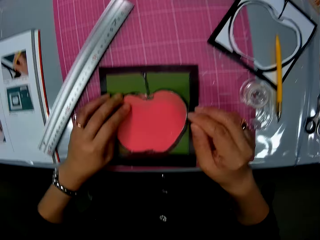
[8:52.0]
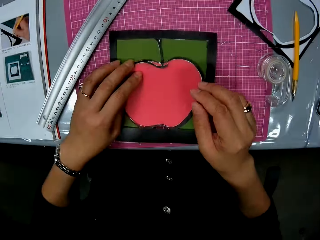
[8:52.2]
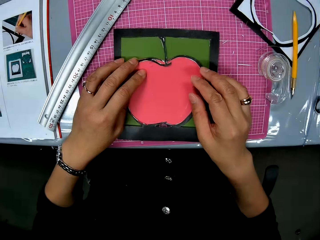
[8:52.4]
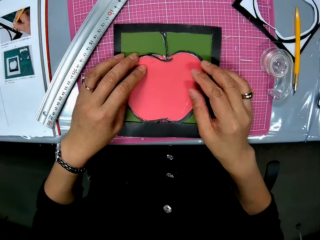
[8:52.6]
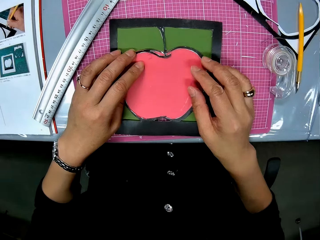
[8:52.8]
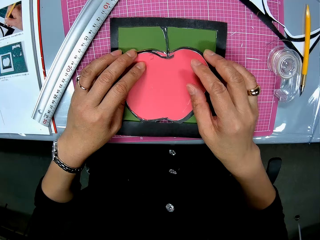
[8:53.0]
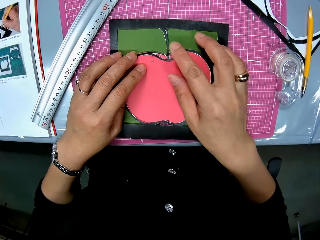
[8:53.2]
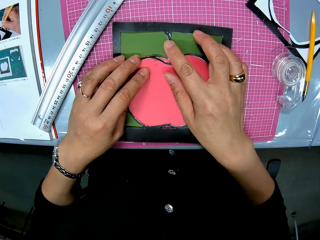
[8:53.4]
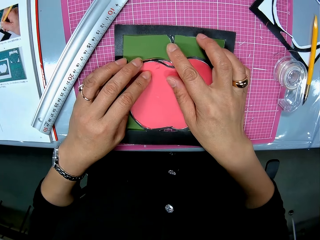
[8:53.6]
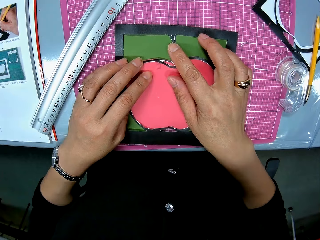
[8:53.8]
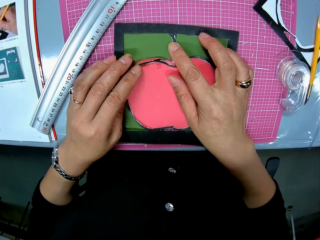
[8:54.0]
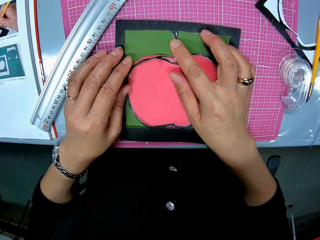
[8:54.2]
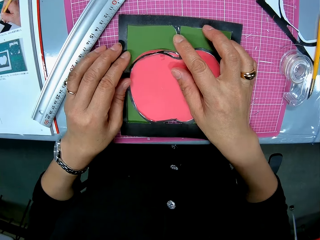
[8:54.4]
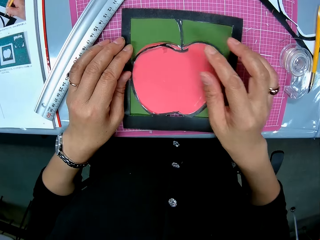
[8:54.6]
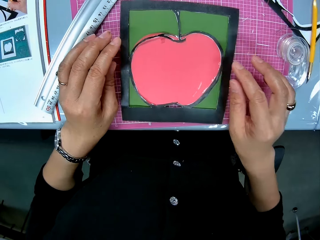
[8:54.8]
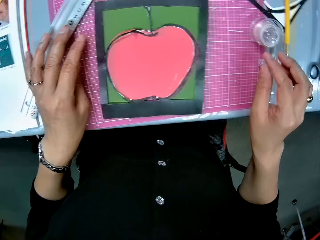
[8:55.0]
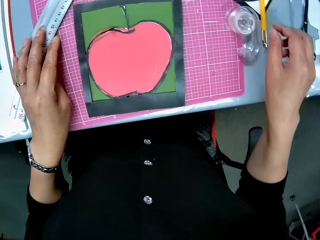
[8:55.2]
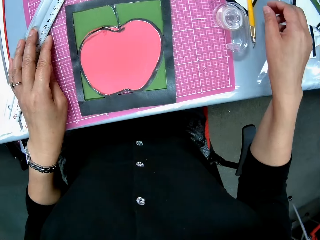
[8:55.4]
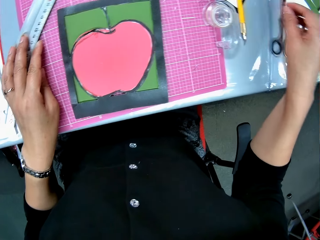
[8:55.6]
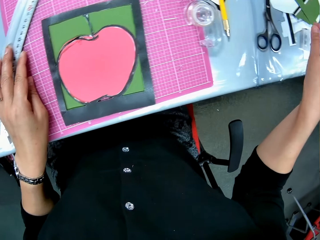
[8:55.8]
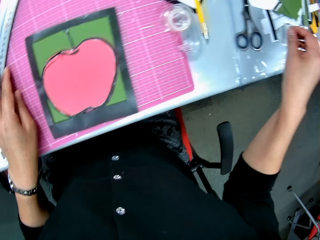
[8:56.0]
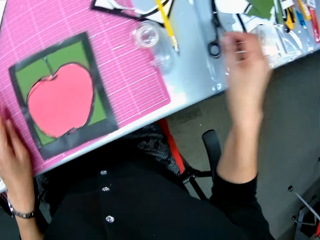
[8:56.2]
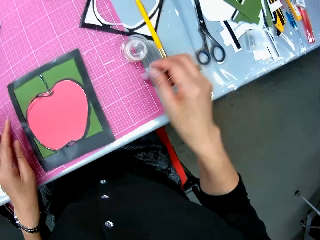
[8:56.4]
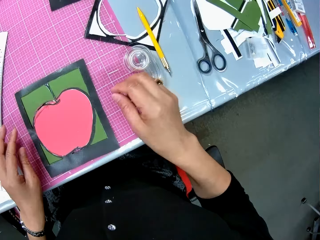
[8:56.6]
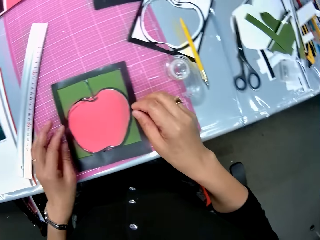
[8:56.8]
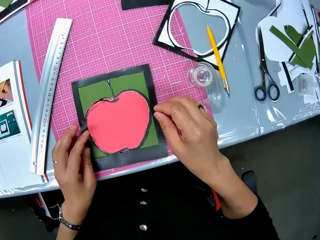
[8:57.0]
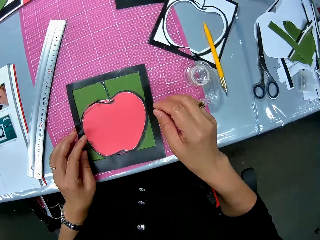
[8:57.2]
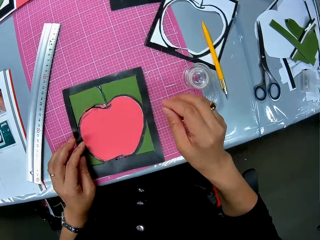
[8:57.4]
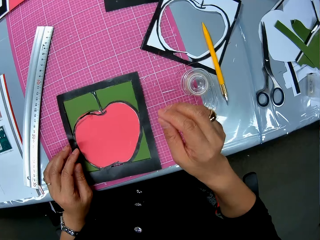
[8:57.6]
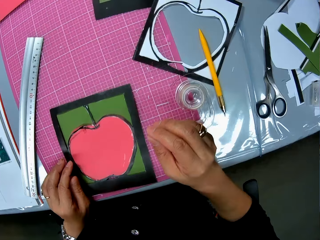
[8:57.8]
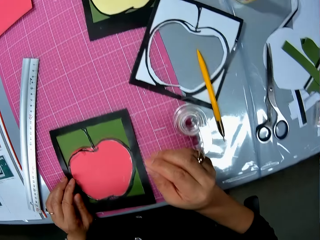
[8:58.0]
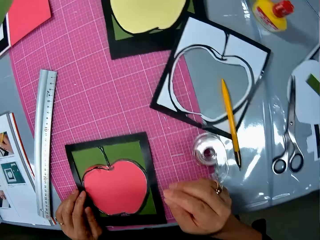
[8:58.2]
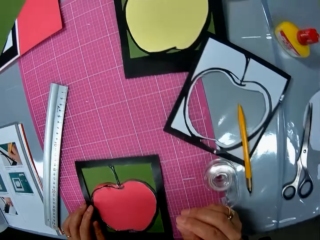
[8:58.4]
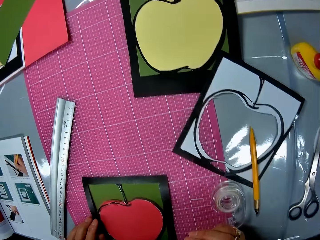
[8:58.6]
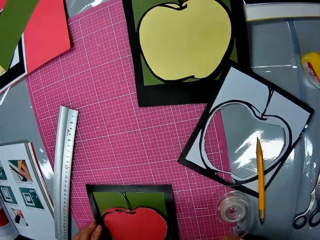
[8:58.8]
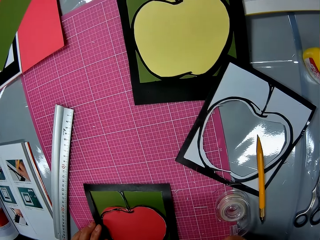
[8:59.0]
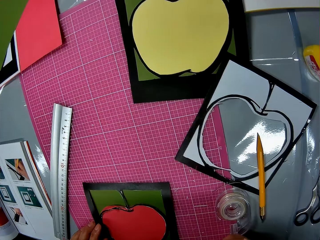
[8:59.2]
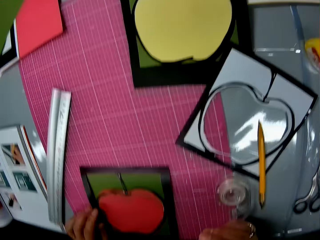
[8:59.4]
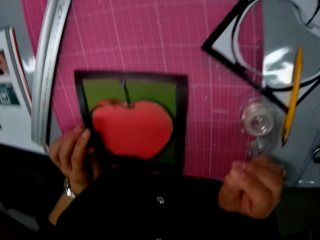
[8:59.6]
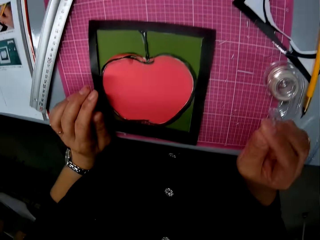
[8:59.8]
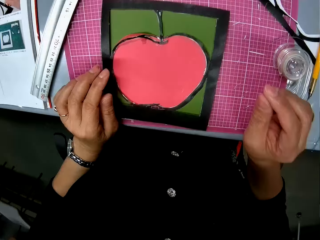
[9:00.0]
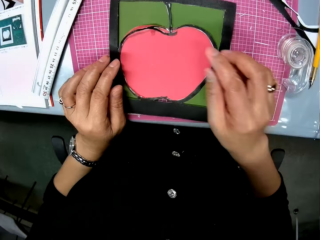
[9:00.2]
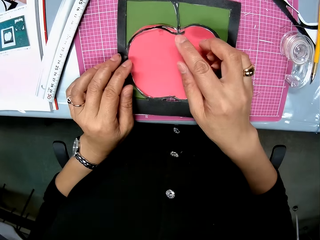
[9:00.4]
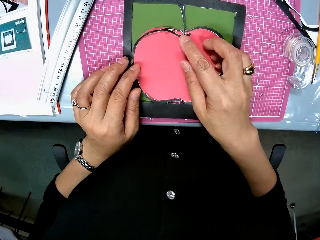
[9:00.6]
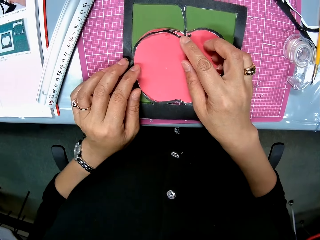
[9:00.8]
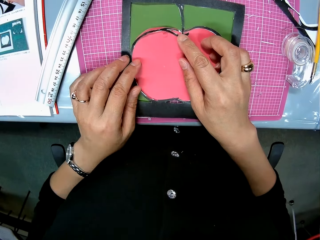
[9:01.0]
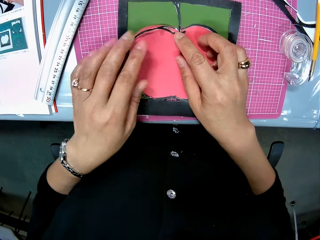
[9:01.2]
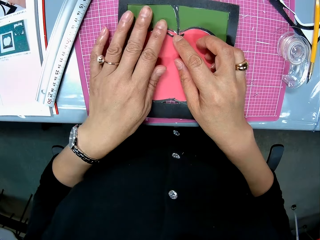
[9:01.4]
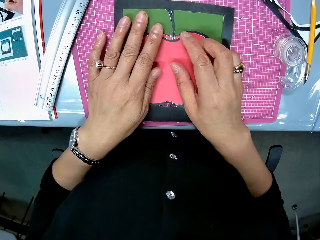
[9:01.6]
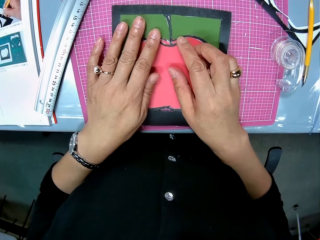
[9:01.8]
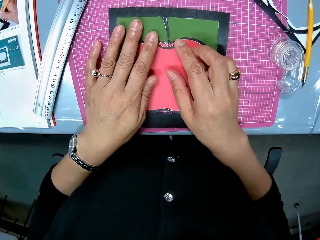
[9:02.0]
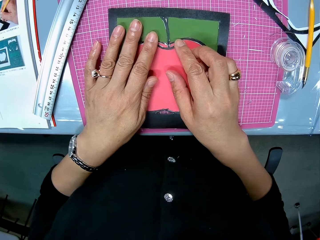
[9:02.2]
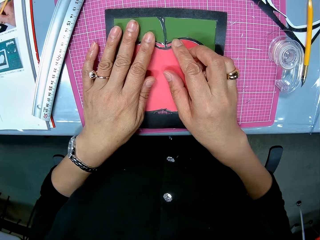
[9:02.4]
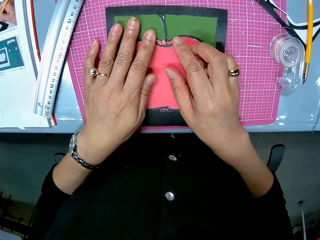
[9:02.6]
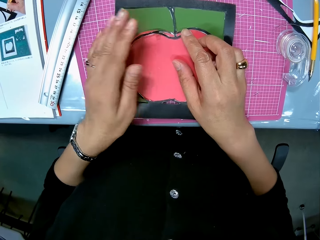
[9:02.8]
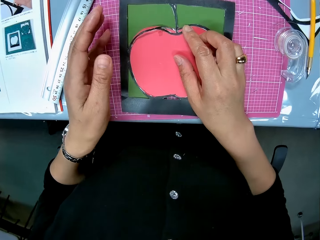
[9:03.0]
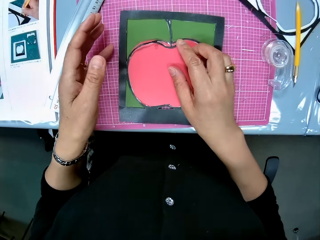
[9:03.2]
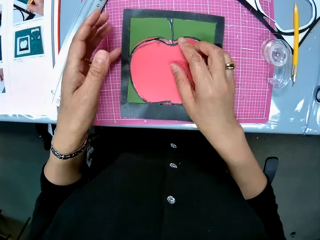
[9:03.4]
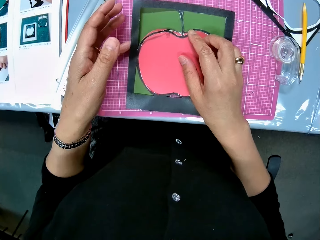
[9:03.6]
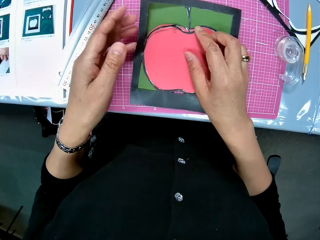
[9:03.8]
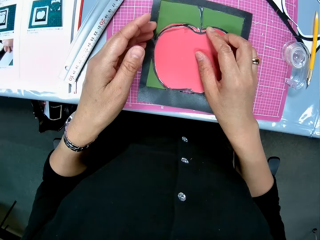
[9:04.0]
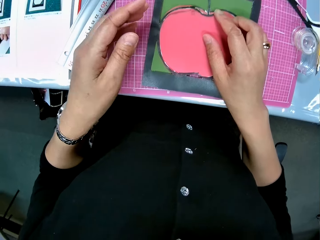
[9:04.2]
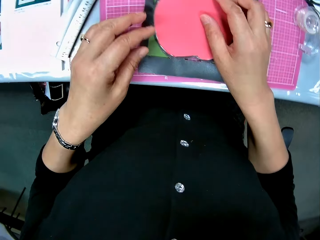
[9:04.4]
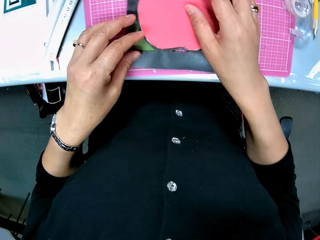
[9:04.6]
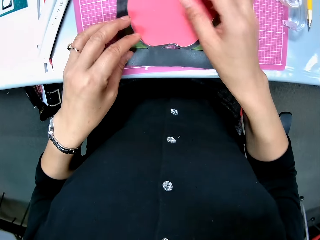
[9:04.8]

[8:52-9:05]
The camera wearer holds the crafting paper. They look around the table. They look at the crafting paper.

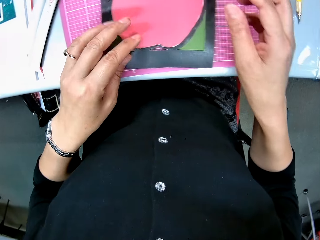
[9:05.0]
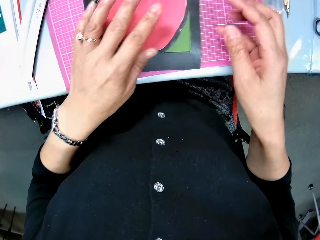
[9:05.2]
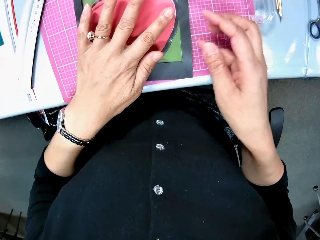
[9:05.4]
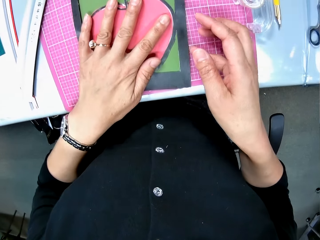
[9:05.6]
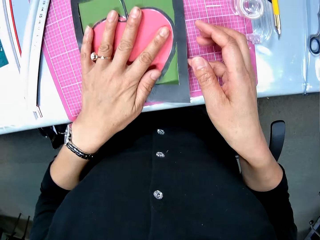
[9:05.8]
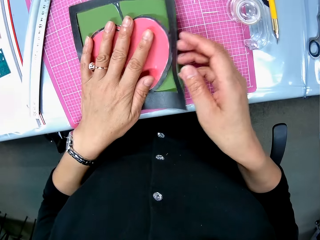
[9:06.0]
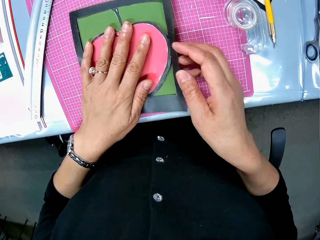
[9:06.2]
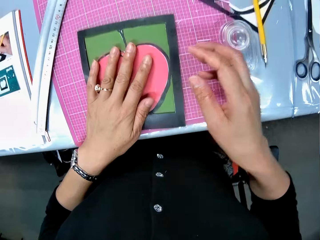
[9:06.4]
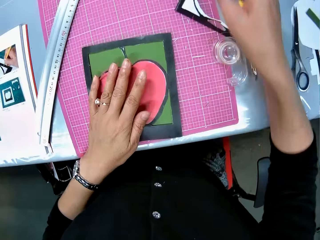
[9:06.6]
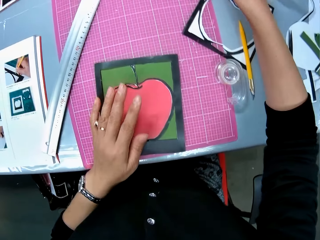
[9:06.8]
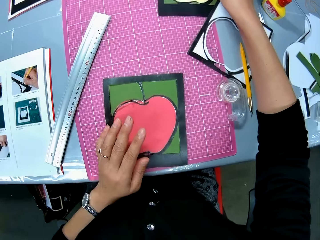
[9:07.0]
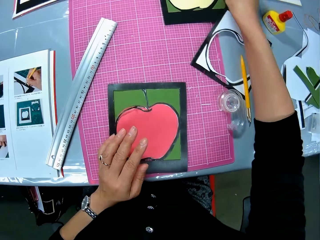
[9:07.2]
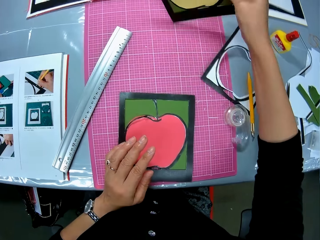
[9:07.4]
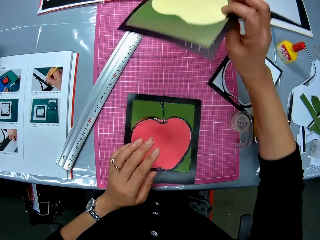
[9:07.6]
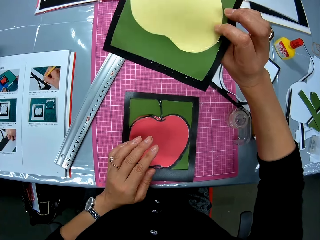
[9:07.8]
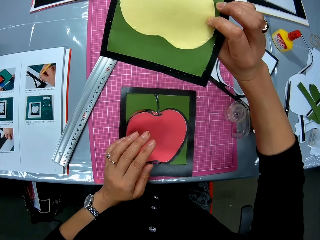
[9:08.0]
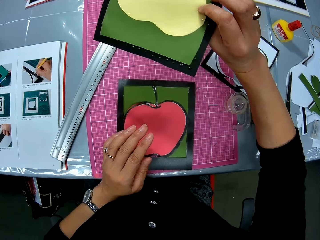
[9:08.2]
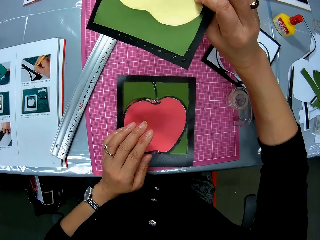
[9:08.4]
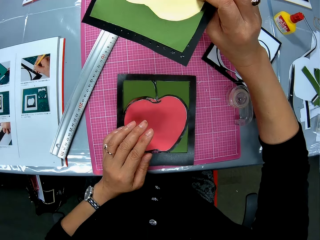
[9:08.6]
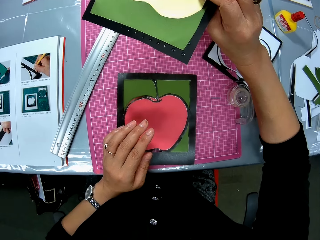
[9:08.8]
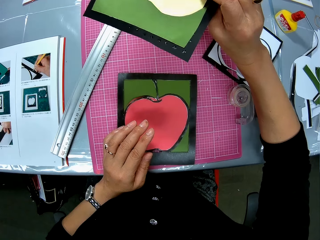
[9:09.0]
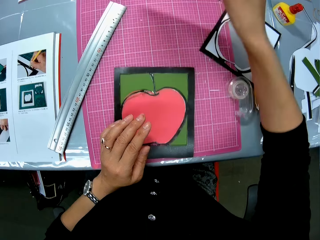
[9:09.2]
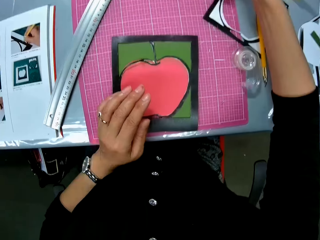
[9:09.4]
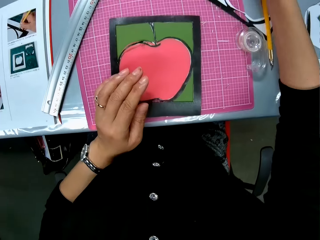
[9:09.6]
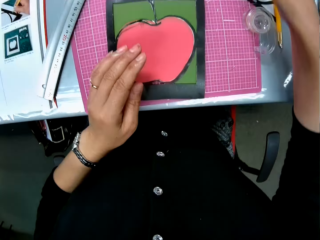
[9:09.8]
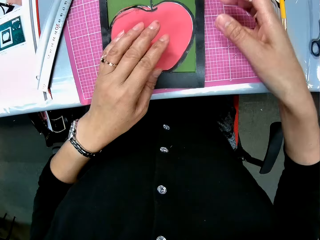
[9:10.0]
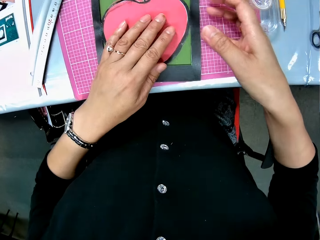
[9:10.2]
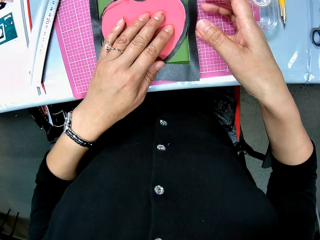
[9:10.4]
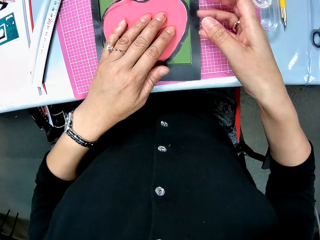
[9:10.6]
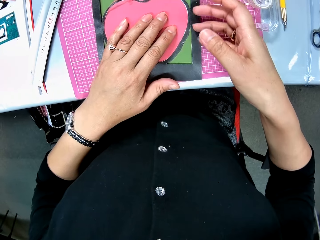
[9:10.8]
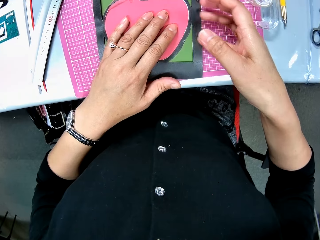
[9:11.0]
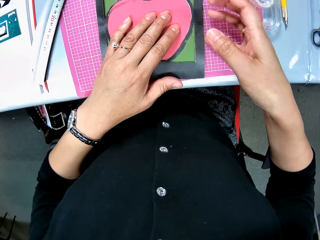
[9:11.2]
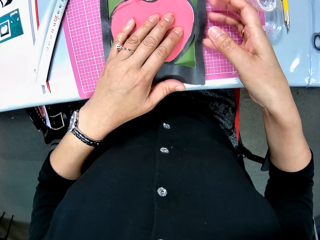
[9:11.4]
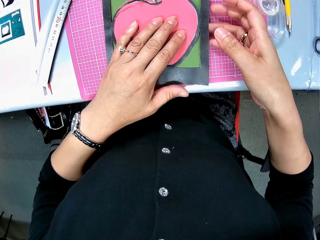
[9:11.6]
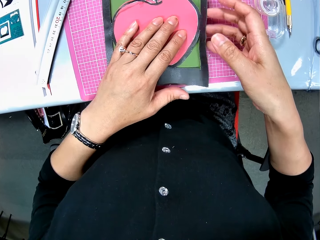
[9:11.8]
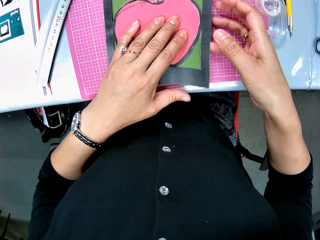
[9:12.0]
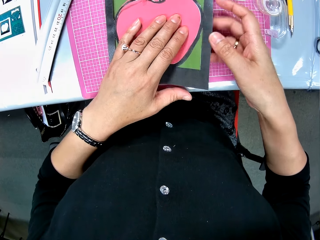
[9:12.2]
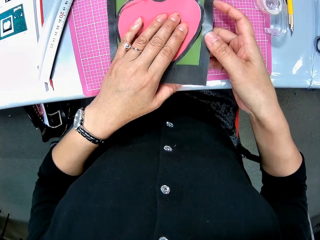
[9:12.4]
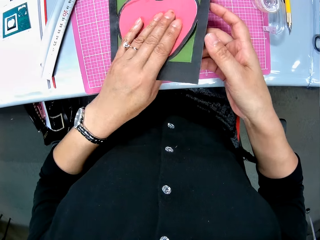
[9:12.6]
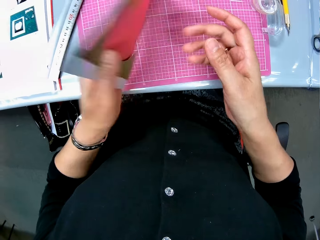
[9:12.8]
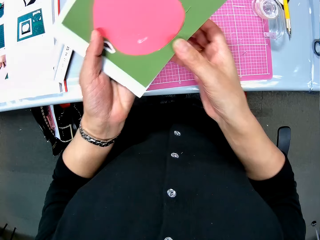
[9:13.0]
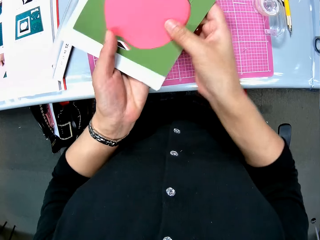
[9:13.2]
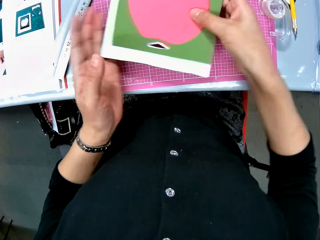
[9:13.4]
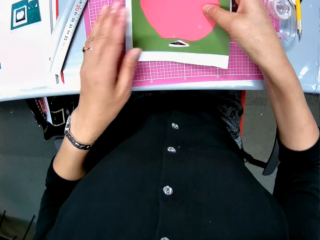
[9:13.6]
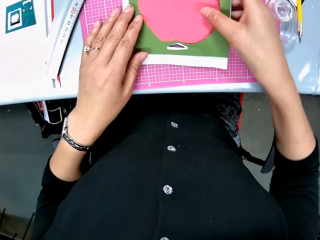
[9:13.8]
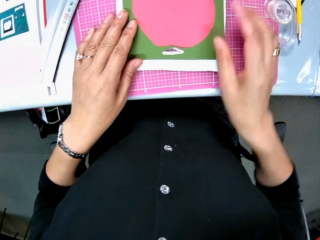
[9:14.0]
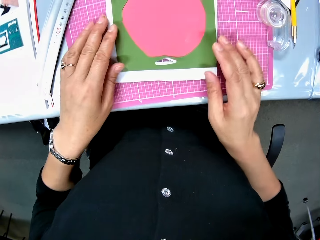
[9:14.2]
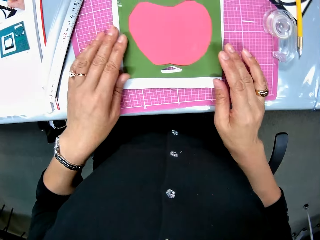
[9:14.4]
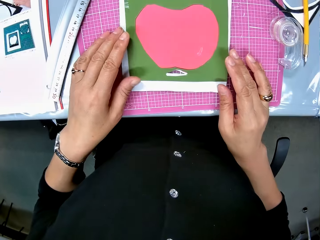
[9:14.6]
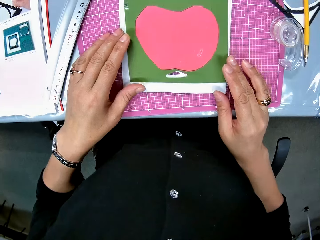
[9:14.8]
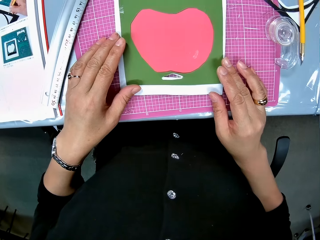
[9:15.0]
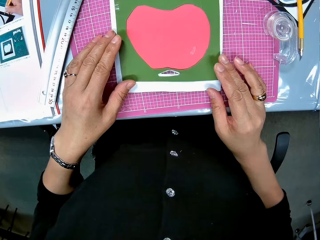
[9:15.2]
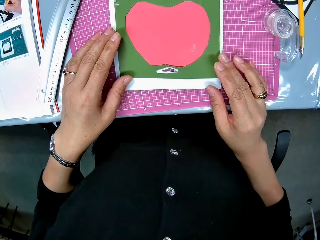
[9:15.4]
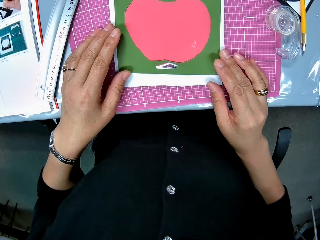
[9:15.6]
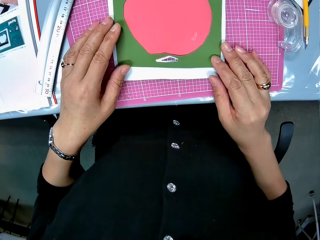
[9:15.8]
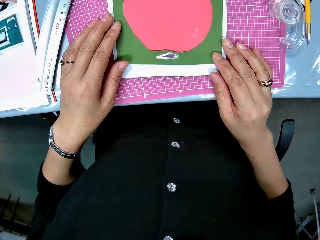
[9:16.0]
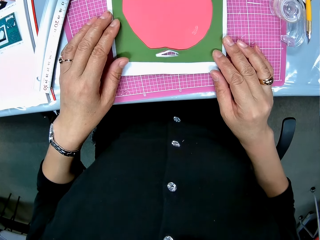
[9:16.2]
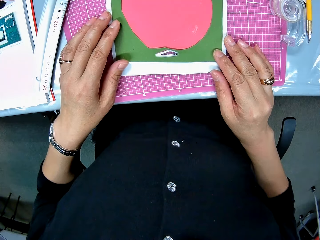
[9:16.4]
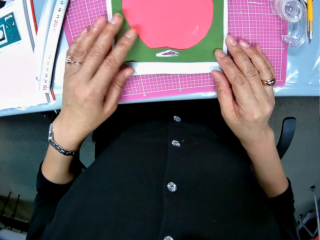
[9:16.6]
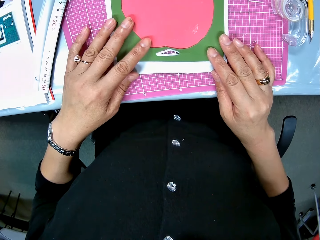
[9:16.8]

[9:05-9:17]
The camera wearer picks up an art paper or crafting paper from the pink sheet with her right hand. She checks the crafting paper. She drops the art paper. She picks up the art paper on the pink sheet with both hands. She turns the art paper. She places the art paper on the pink sheet. She checks the crafting paper.
